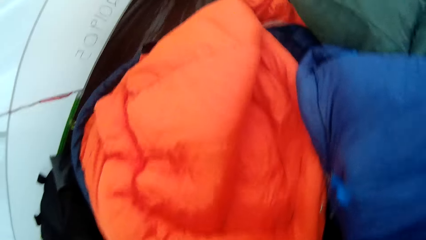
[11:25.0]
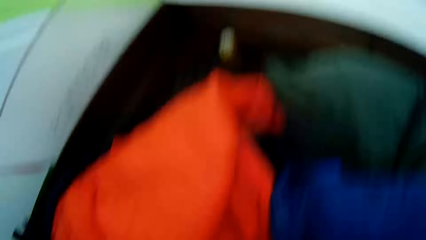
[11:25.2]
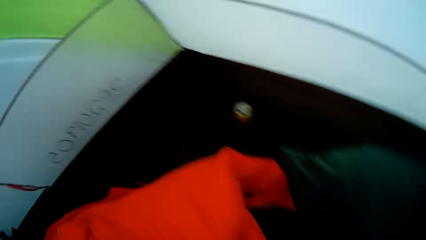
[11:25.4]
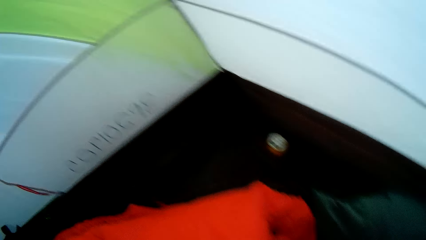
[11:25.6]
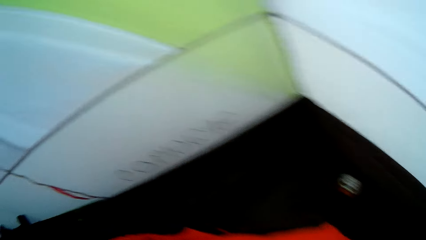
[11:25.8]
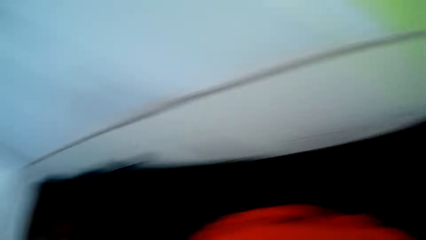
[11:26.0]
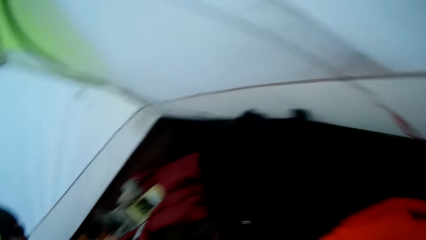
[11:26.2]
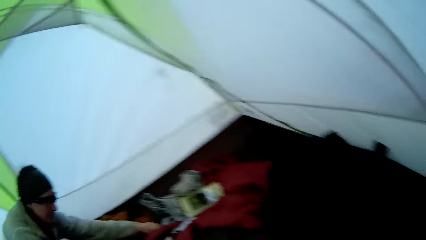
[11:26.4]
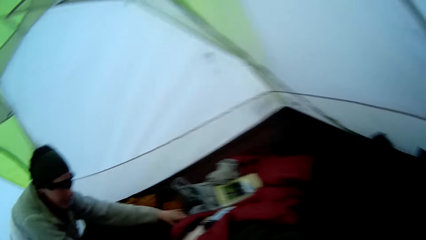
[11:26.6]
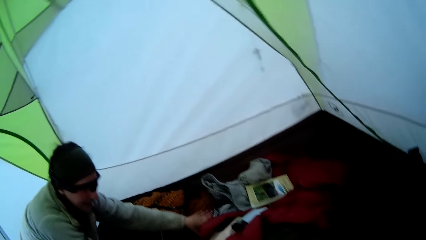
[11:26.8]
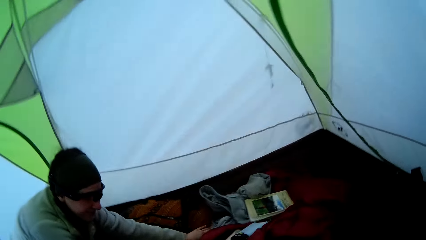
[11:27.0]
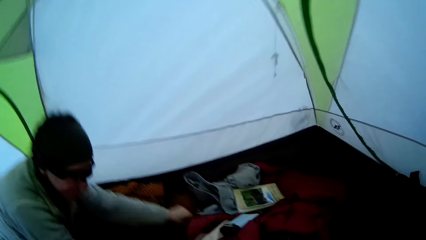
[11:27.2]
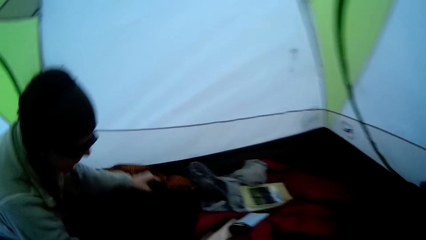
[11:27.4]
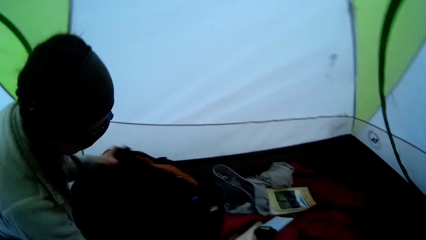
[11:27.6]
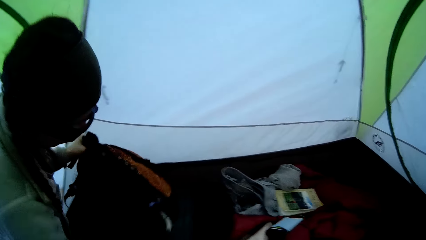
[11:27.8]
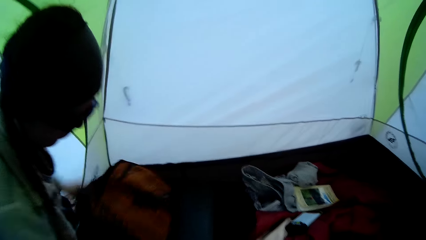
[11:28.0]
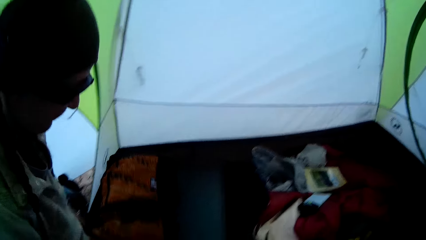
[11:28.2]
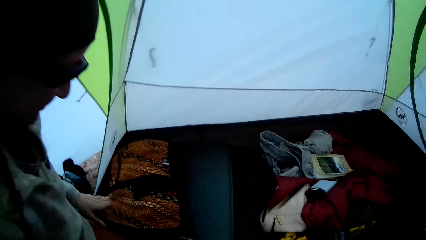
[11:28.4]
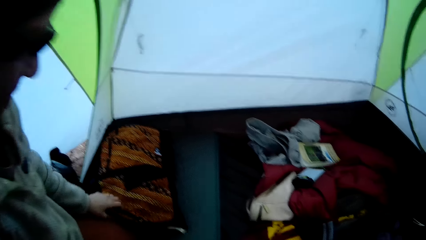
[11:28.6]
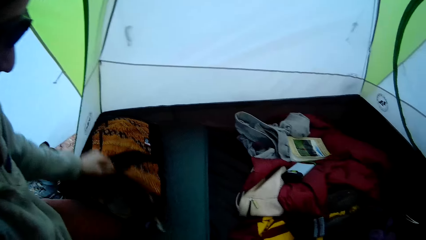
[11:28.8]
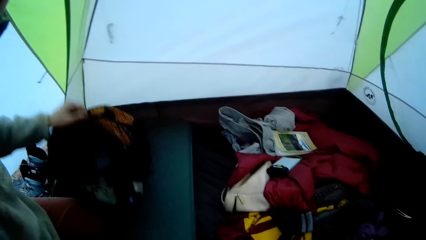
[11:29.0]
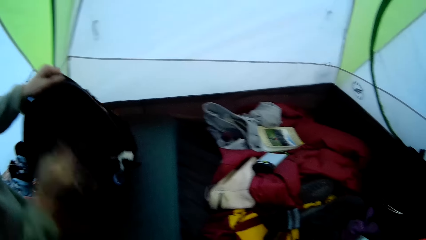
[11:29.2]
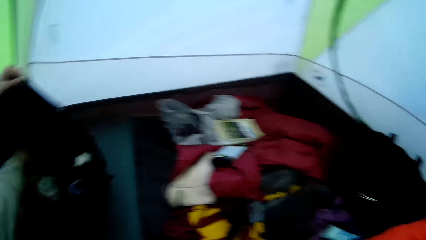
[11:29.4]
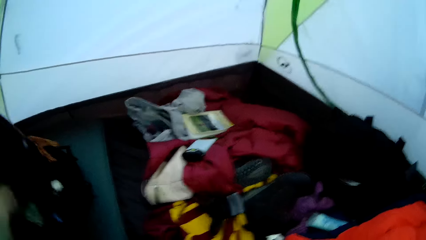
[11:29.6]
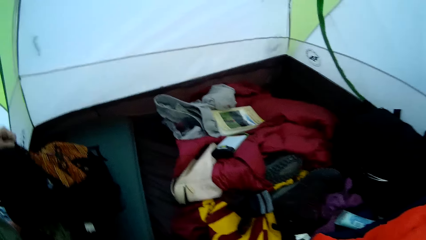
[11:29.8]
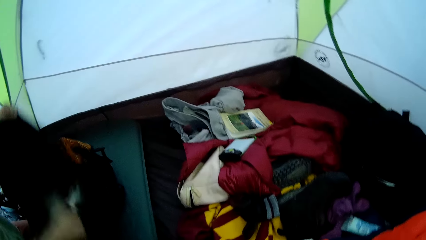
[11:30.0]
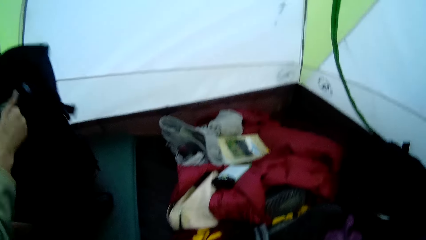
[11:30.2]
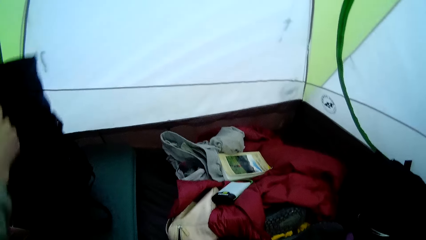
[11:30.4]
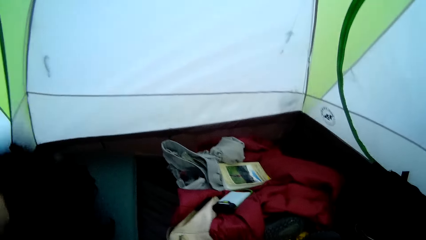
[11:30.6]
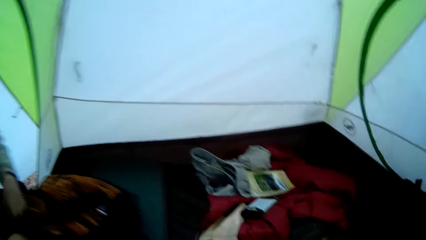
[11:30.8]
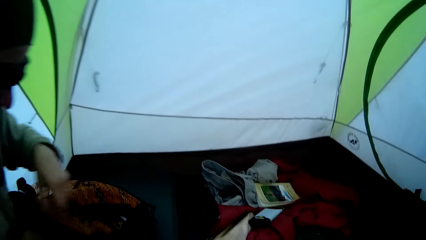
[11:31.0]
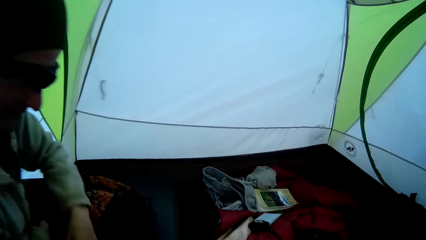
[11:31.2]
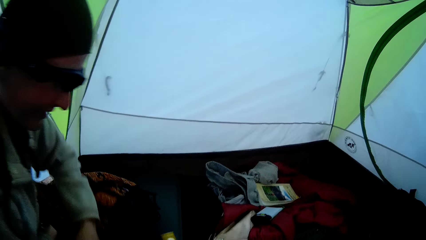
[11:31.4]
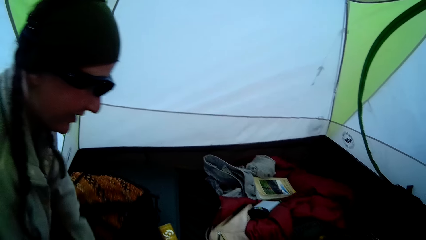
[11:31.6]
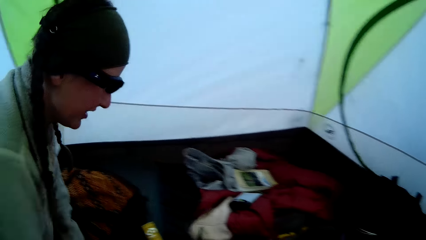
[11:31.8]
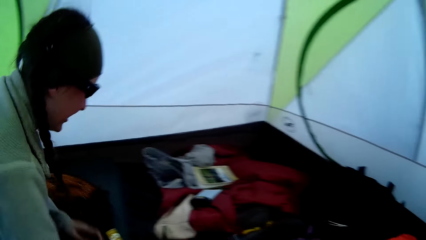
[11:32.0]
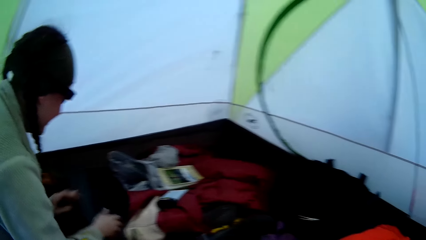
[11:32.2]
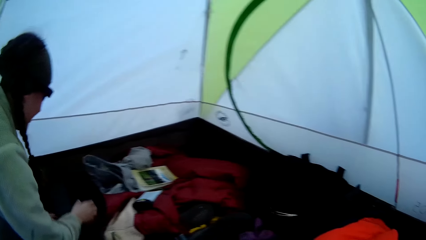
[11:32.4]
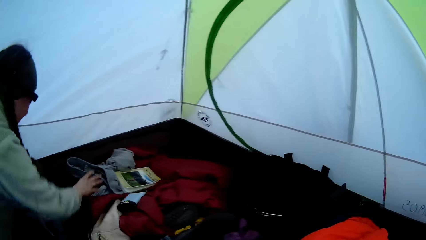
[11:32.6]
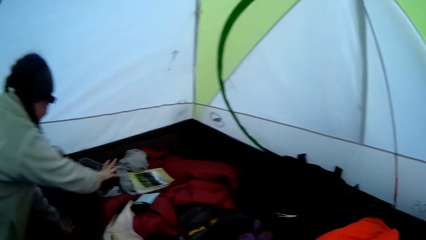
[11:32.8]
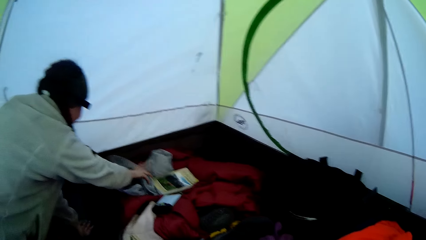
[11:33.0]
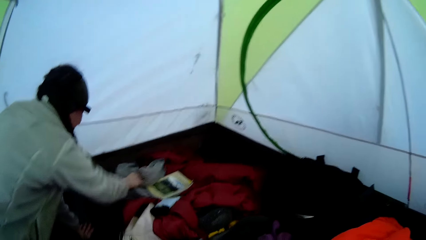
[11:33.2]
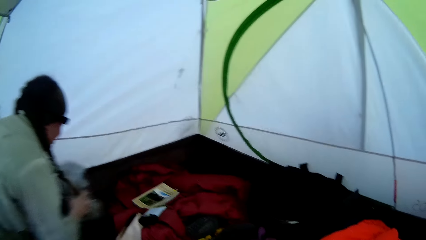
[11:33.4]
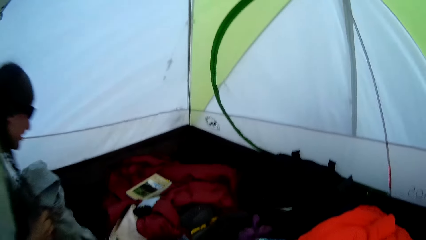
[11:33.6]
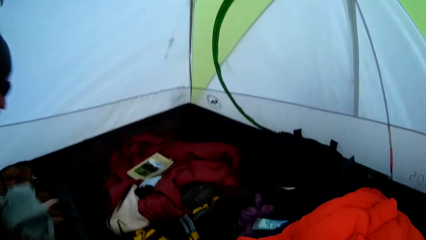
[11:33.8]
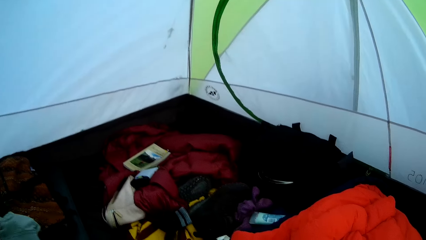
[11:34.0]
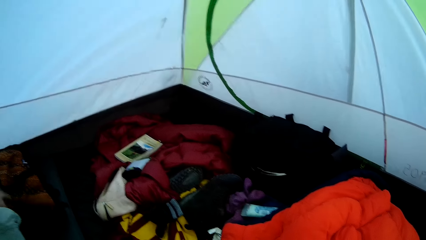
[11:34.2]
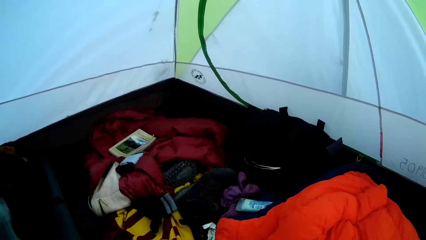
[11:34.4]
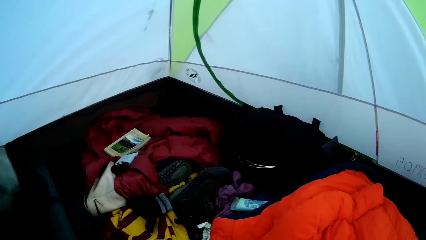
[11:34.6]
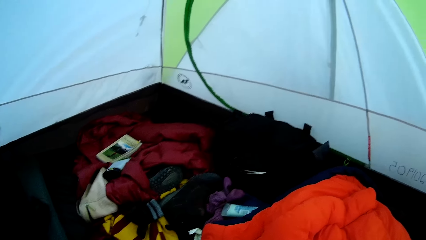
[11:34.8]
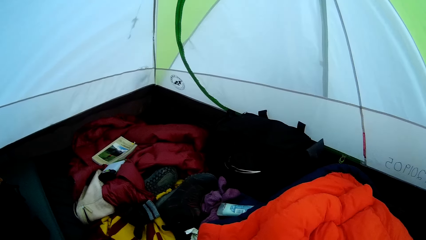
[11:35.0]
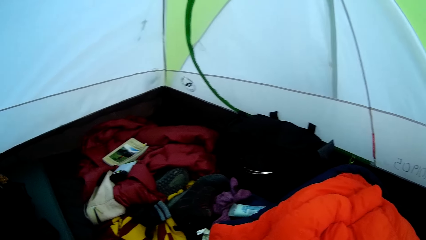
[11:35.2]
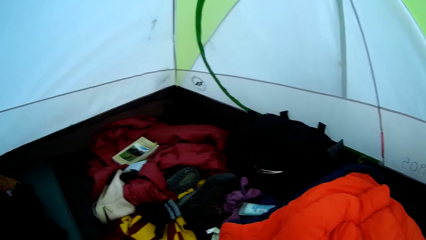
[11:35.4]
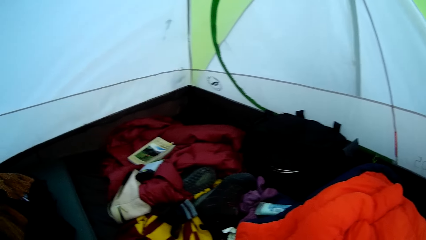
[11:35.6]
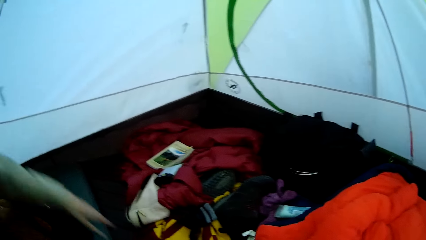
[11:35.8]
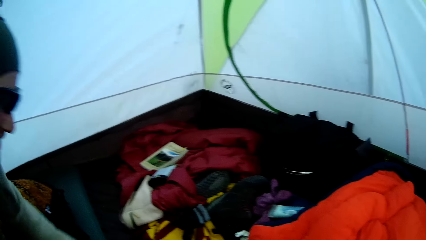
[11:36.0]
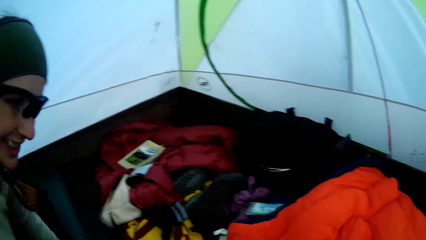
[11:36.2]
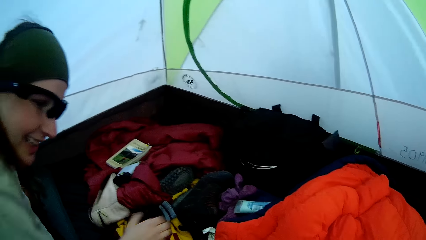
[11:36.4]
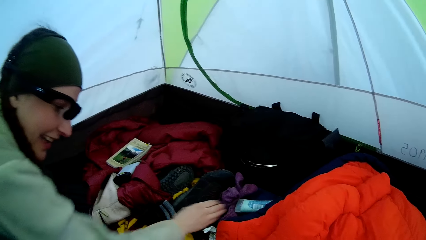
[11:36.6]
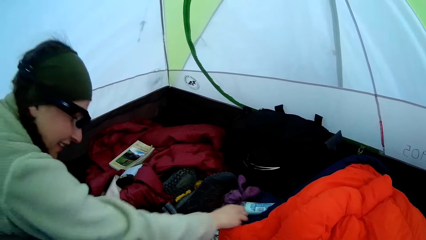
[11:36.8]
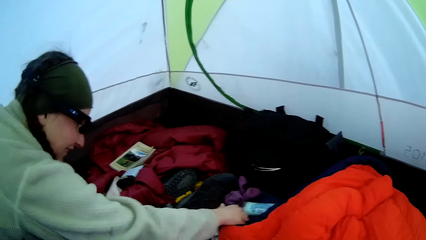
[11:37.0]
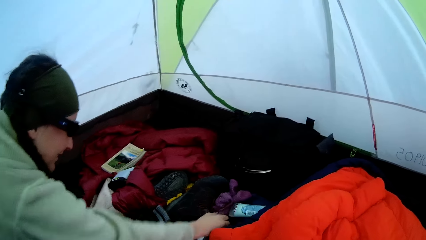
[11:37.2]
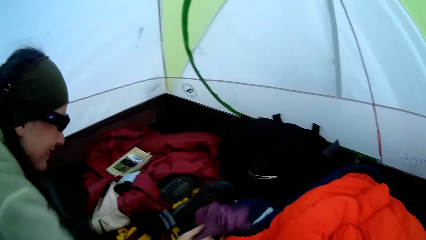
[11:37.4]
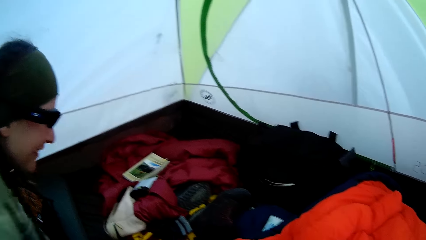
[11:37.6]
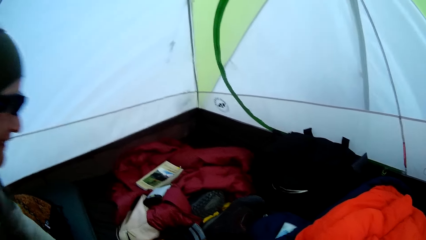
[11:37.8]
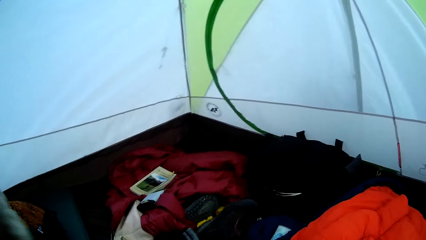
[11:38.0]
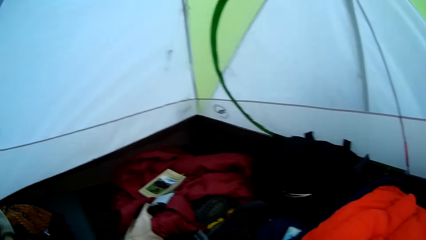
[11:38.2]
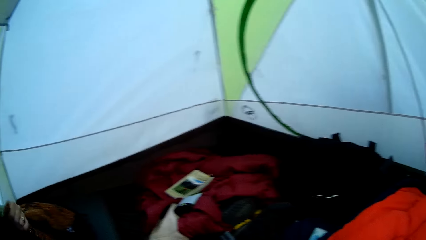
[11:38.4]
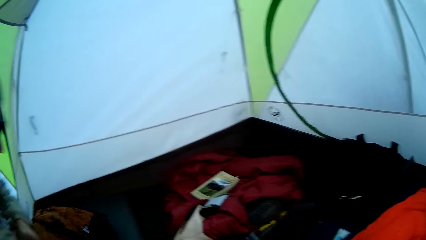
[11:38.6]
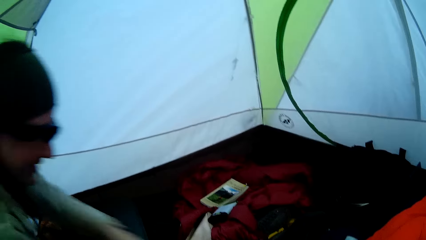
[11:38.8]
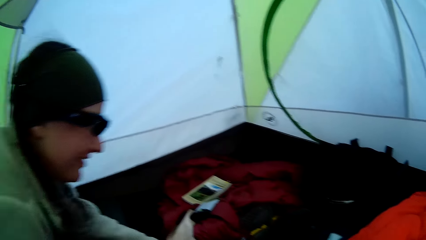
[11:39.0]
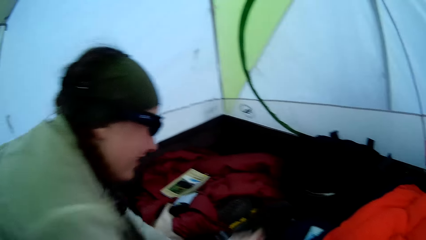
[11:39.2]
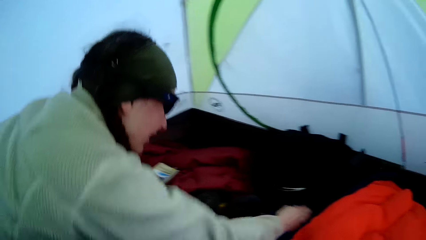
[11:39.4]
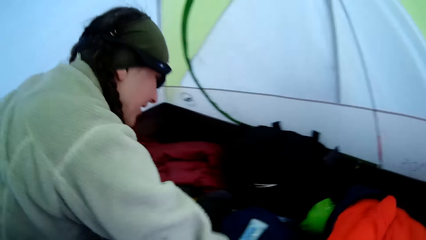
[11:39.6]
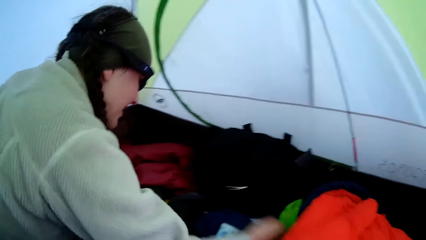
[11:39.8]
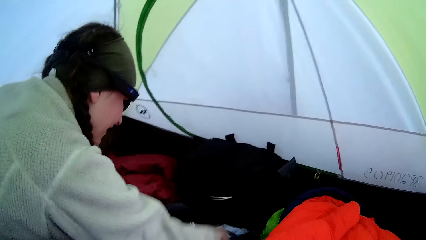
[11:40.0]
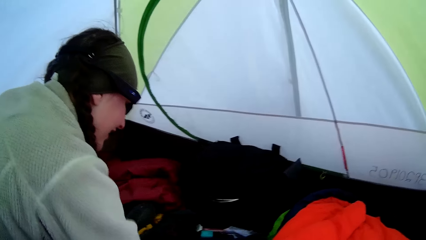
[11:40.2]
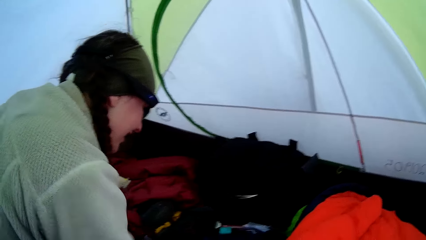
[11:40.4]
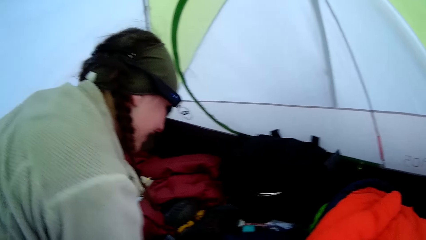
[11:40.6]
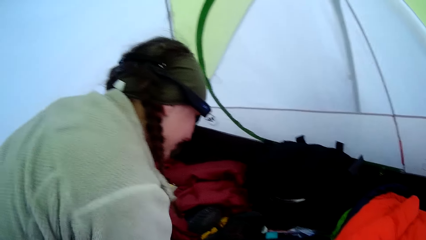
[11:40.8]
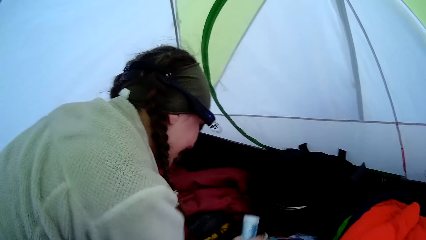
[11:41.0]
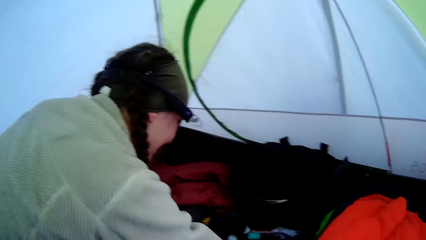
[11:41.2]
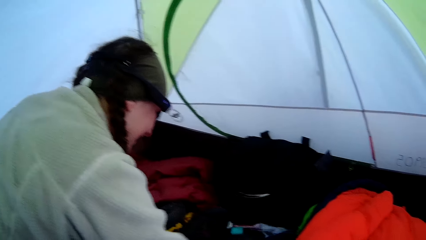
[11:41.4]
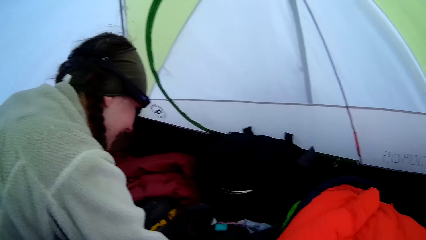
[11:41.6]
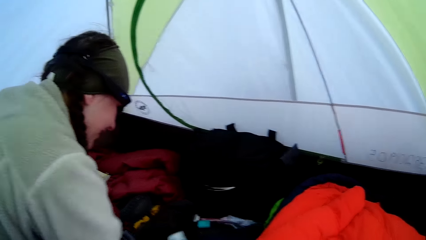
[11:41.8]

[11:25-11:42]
A woman lifts a bag from the ground sheet. The woman puts the bag on the camp tent mattress, opens the bag and holds up the bag. The woman arranges items in the bag. The woman lifts a cloth from the ground sheet and folds clothes. The woman opens the bag and puts the cloth in the bag. The woman looks at the camera wearer. The woman lifts a cloth from the ground sheet. The woman puts clothes in the bag. The woman arranges clothes on the mattress.
